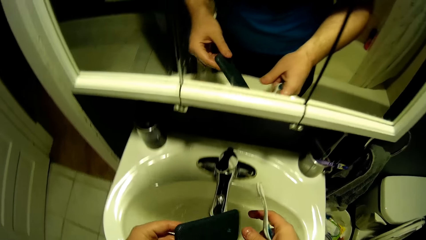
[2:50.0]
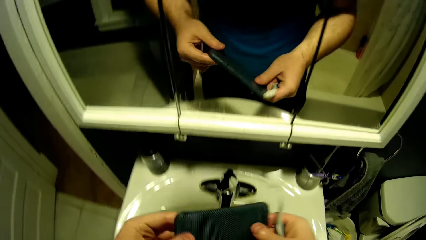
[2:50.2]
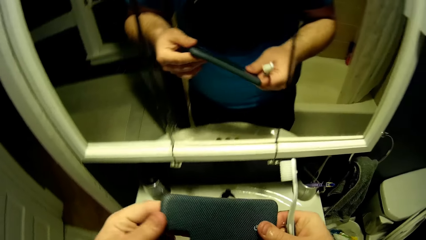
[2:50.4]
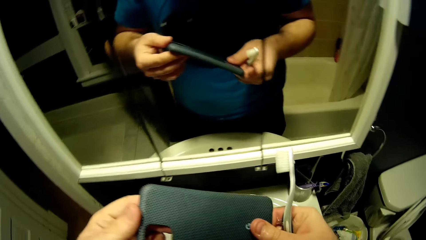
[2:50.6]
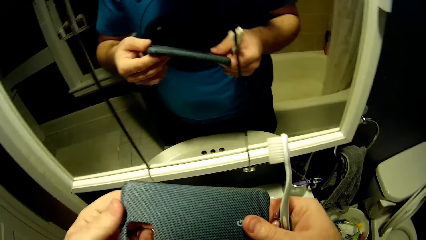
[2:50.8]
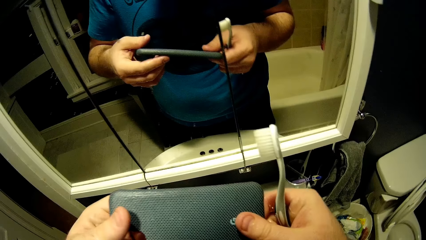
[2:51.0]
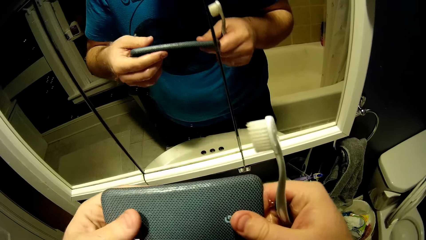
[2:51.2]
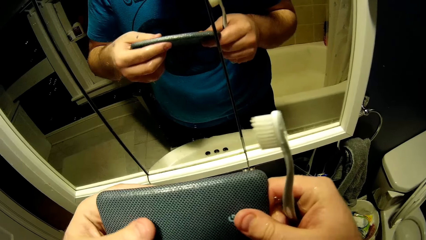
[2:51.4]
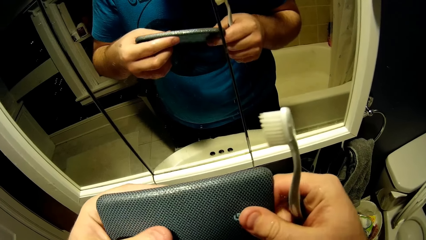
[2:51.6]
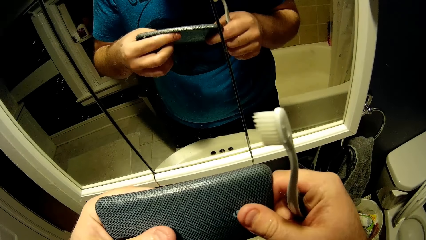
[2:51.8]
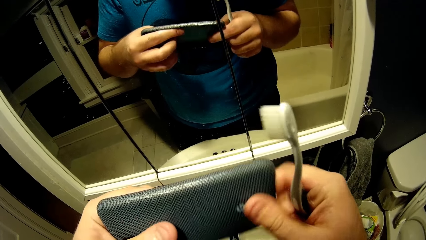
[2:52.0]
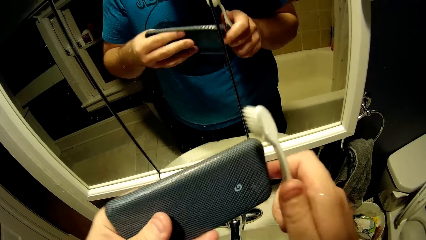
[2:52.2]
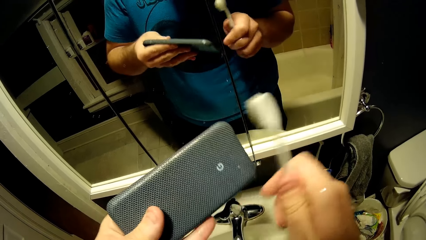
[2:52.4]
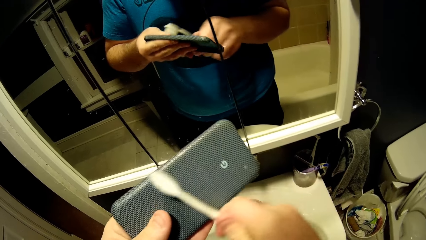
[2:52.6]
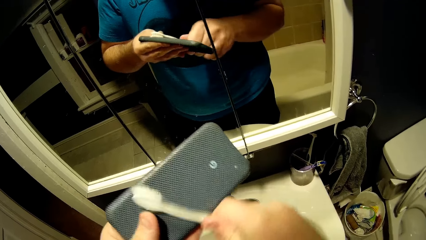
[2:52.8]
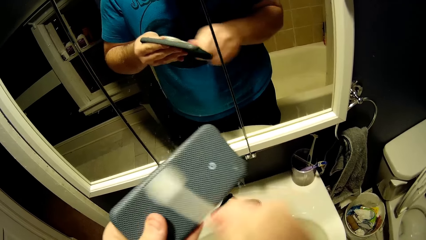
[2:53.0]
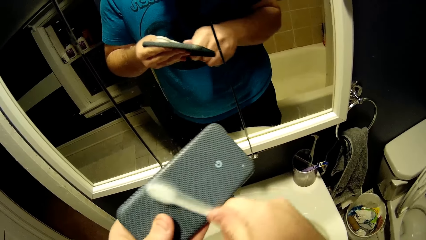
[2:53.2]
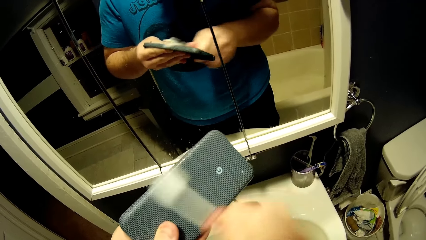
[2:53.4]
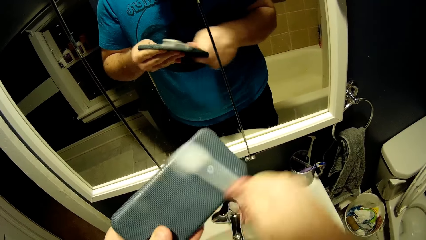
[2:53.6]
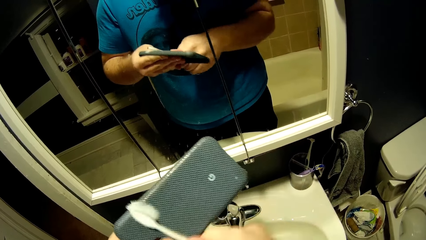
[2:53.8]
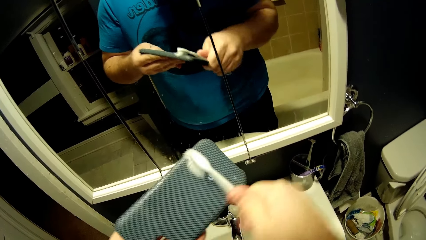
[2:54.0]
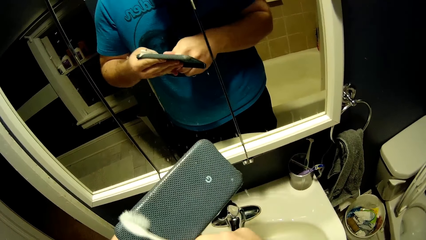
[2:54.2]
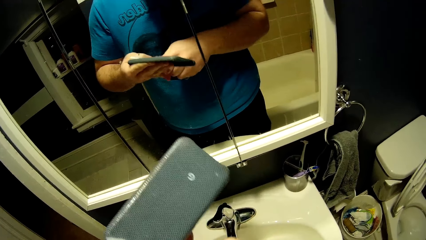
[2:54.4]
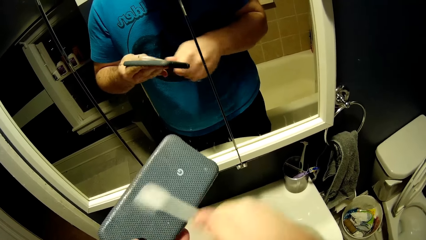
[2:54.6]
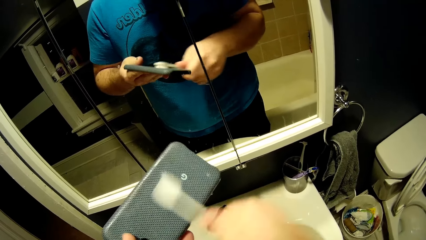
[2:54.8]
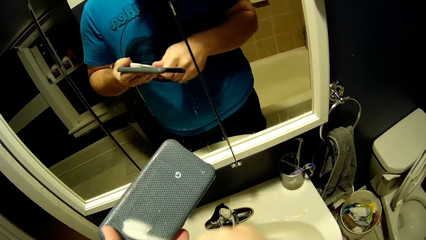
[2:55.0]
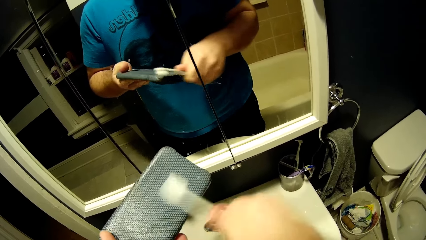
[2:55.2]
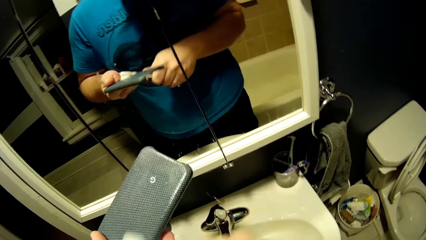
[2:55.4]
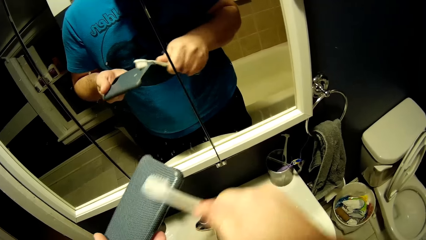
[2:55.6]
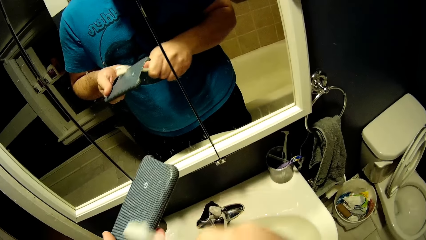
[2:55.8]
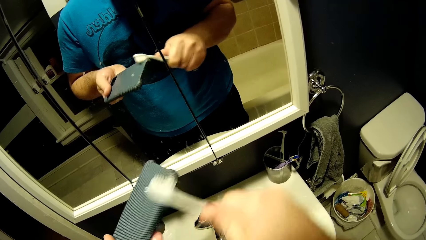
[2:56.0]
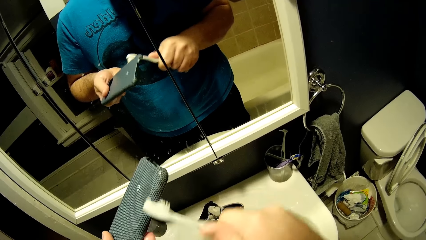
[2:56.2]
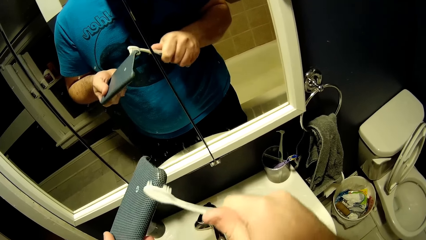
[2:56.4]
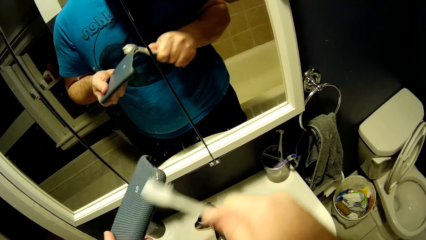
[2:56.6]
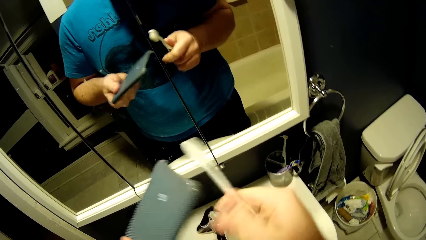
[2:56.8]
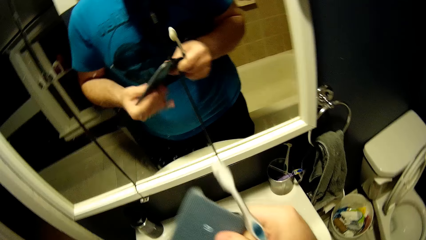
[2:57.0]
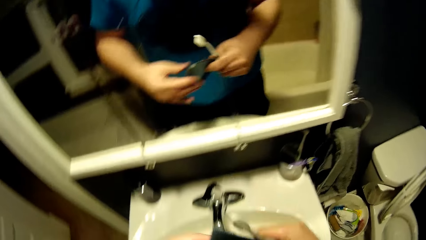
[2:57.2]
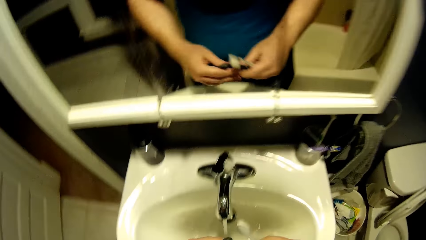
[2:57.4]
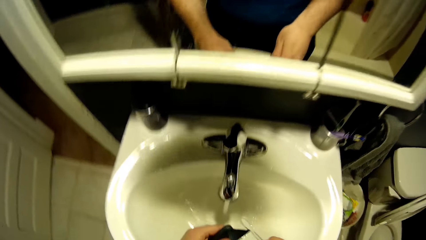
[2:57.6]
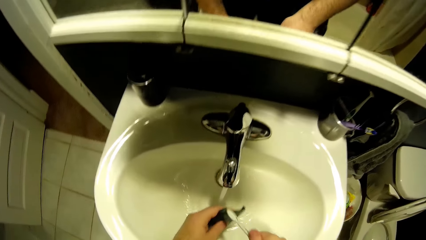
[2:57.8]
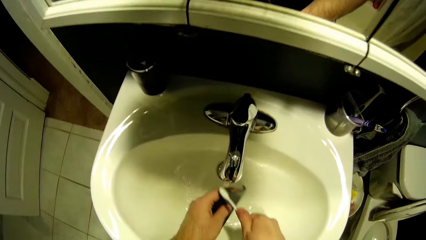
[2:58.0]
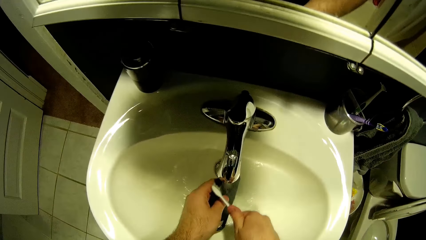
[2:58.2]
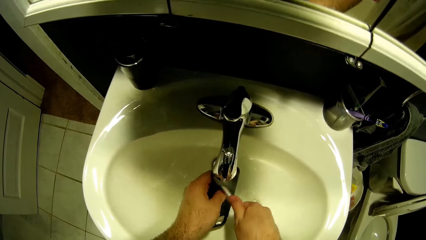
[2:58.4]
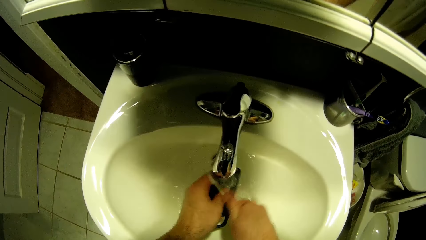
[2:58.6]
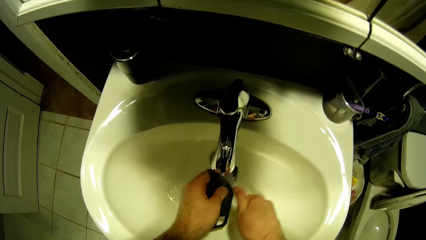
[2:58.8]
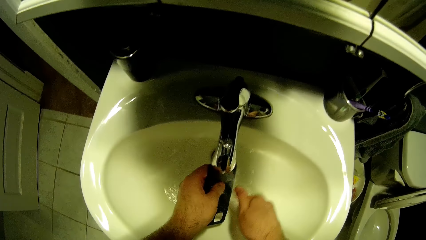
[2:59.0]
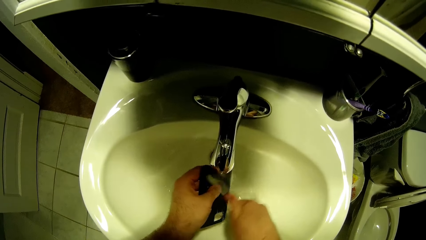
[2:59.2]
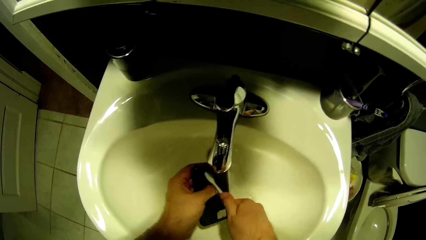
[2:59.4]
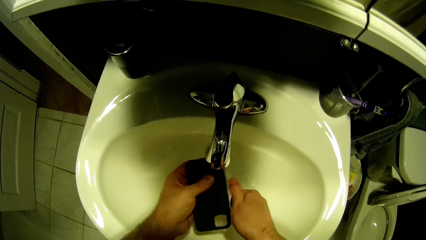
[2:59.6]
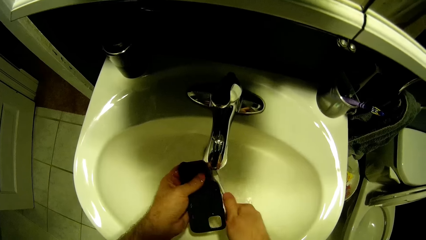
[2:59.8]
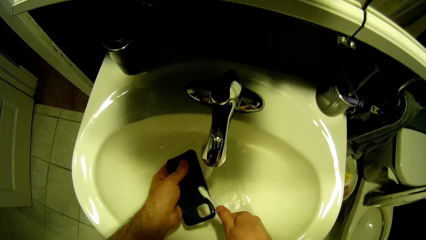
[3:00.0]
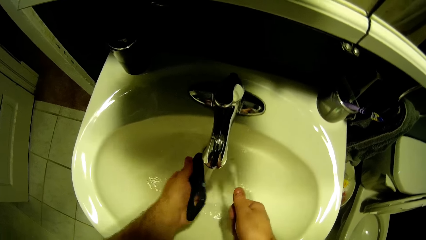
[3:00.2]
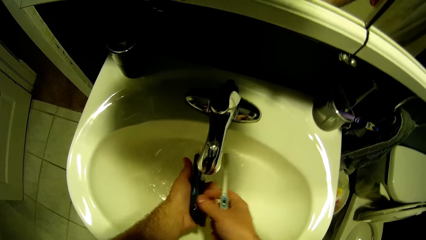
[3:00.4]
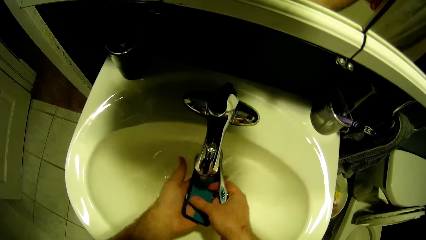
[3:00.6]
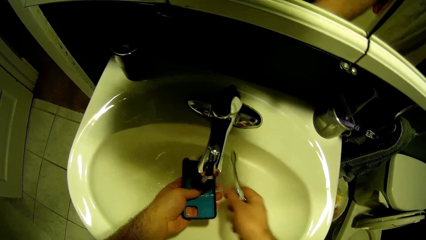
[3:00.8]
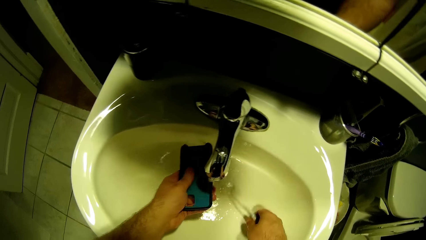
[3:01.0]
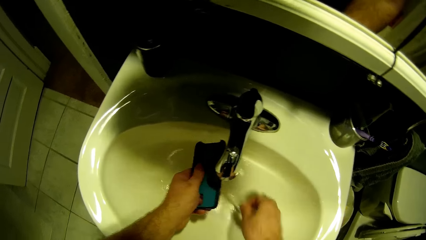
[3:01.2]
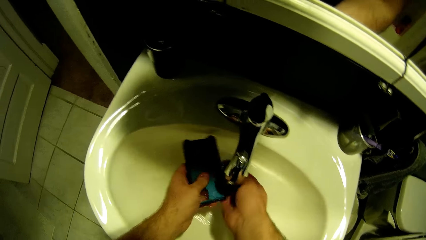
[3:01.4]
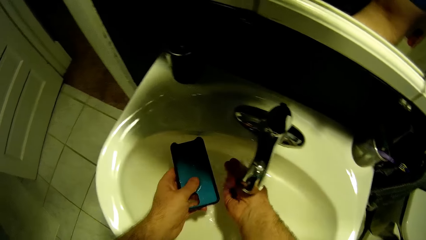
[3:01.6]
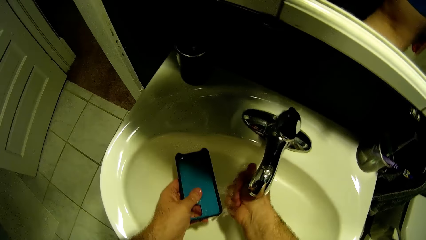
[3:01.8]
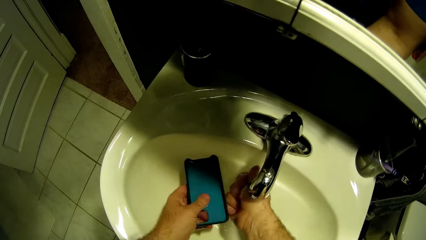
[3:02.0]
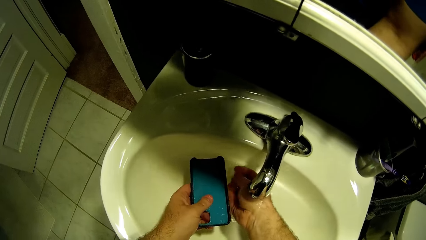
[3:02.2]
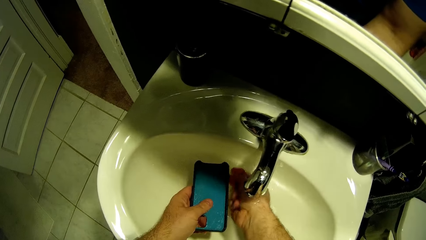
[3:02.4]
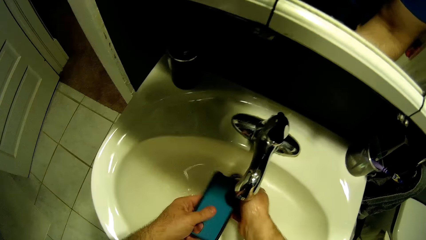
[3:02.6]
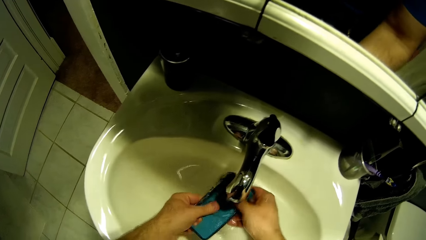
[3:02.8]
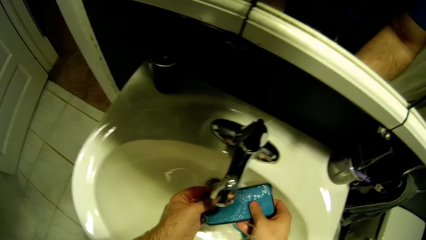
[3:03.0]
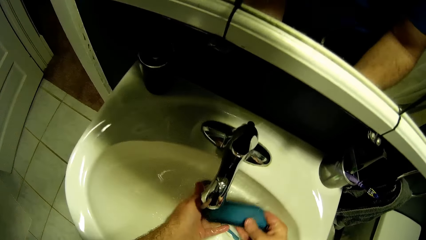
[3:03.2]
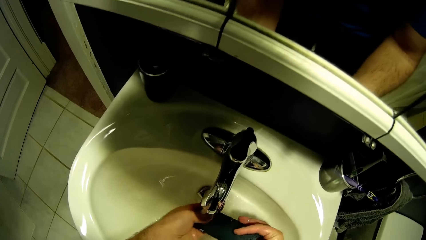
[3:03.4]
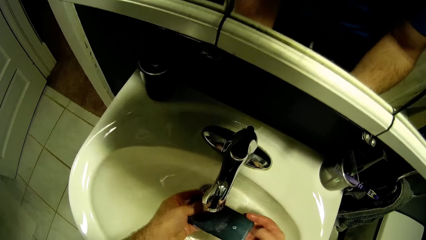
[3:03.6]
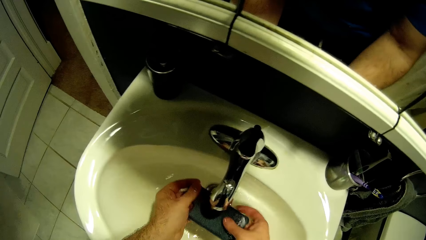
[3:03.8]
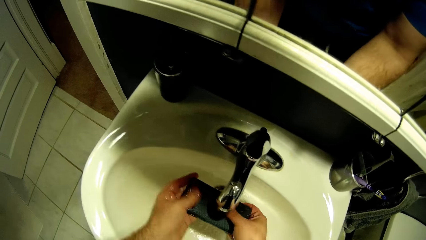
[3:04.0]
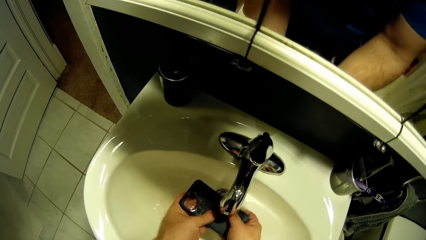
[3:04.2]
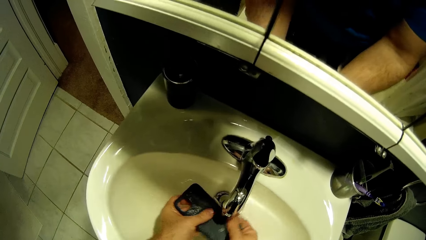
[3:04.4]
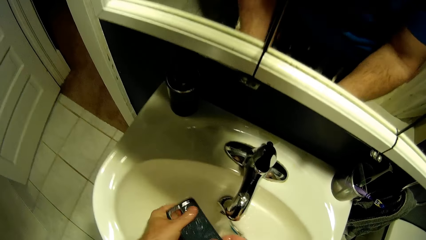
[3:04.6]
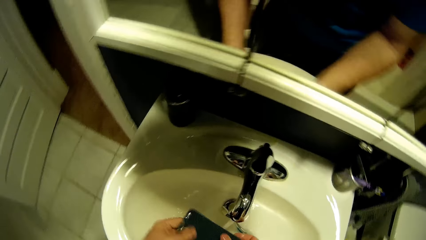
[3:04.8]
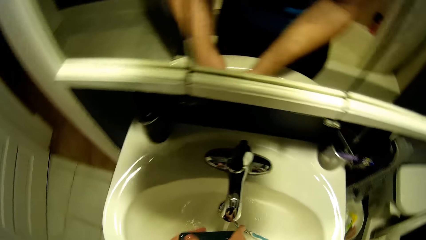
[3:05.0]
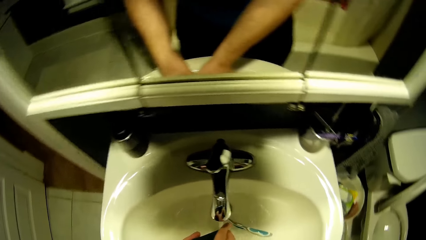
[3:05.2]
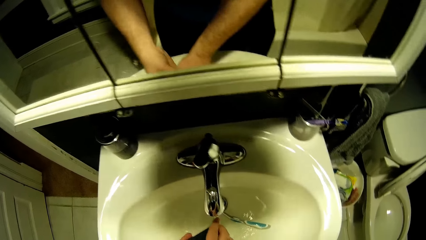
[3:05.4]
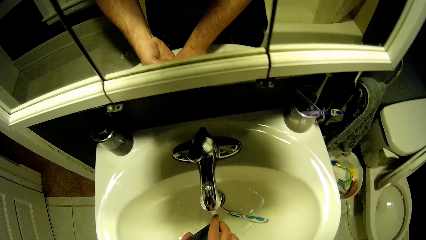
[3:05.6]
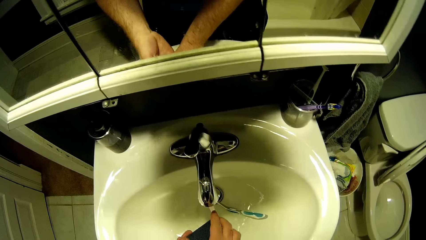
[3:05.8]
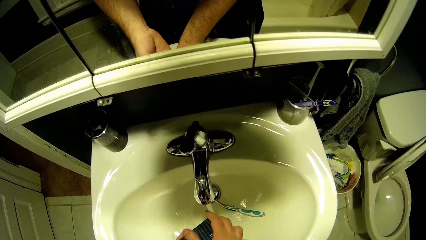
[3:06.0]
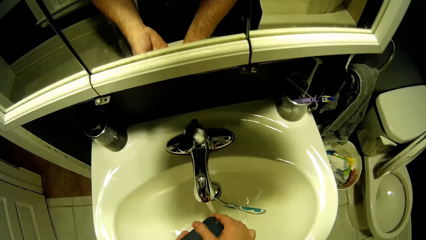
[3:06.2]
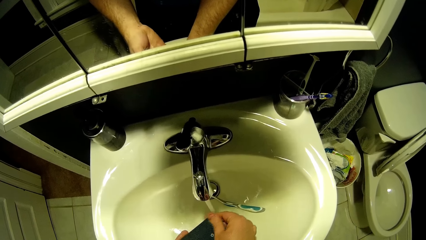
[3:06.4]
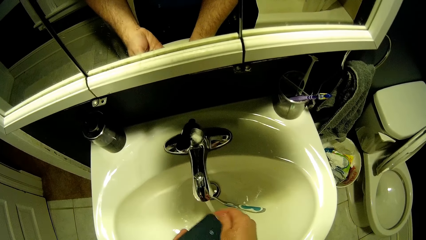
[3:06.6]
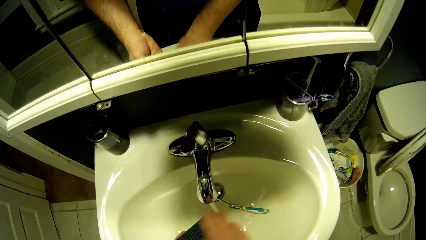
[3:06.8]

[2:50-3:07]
The camera wearer holds the phone cover or case with his hands. He cleans the phone cover in the sink using a brush. He scrubs the phone case with the brush. He washes his hand. He rinses the phone case.
